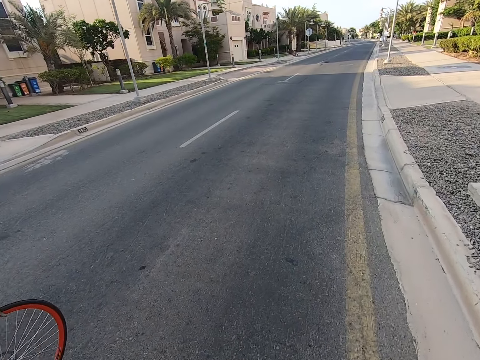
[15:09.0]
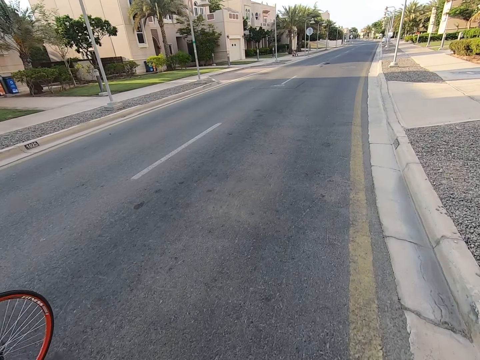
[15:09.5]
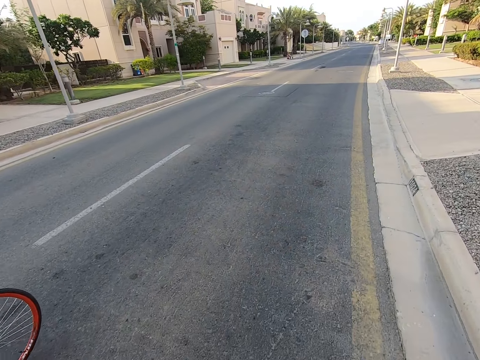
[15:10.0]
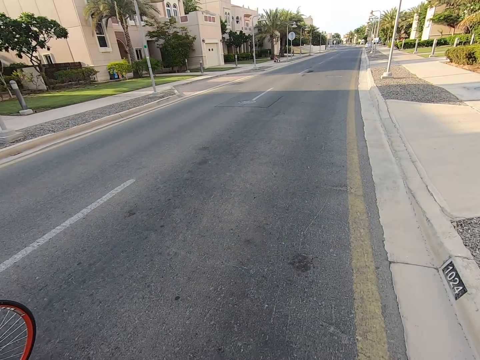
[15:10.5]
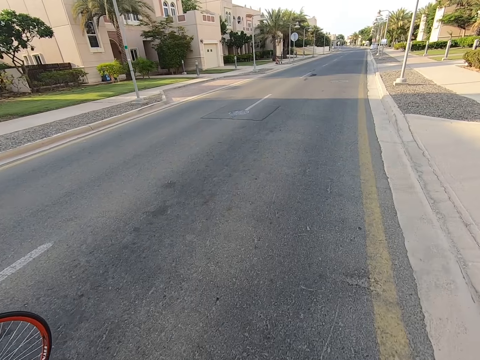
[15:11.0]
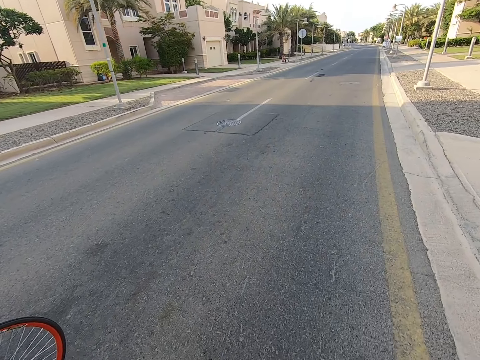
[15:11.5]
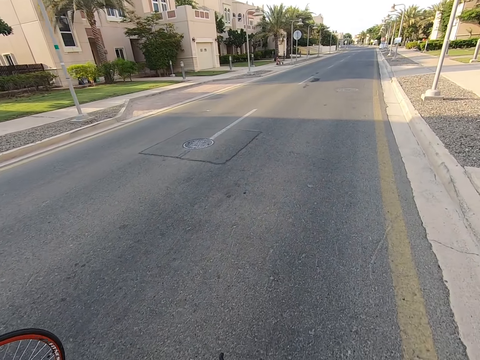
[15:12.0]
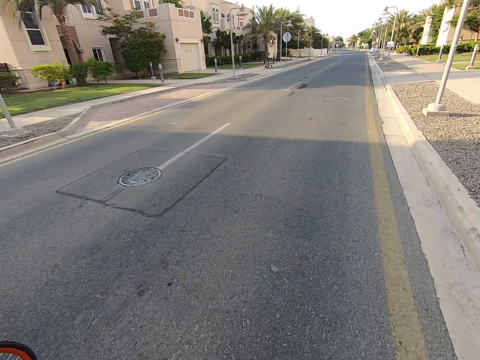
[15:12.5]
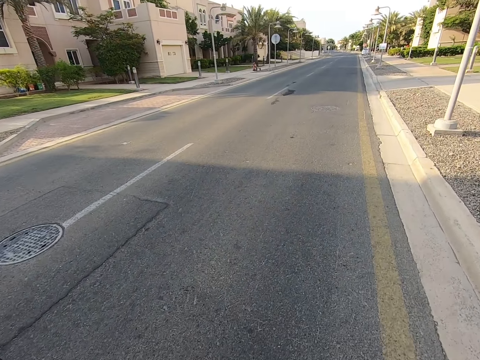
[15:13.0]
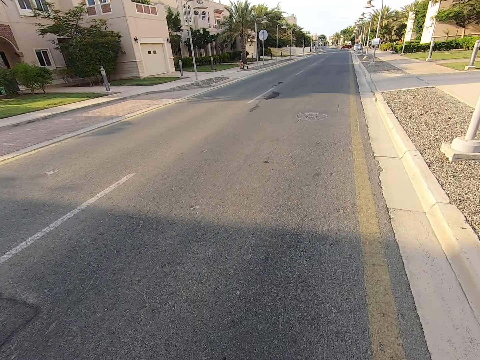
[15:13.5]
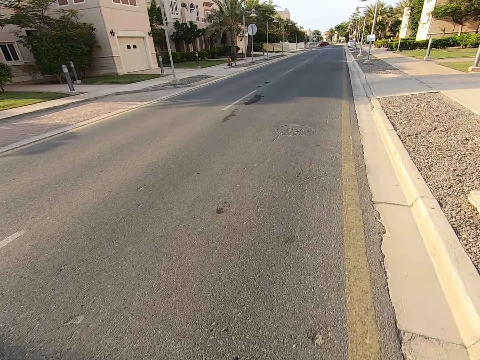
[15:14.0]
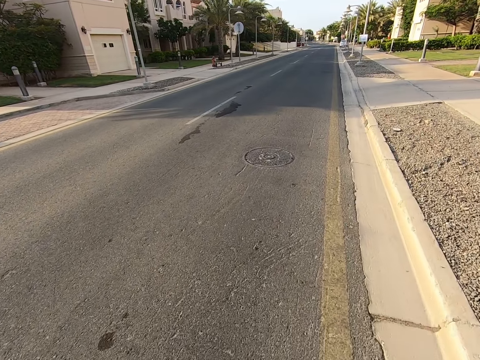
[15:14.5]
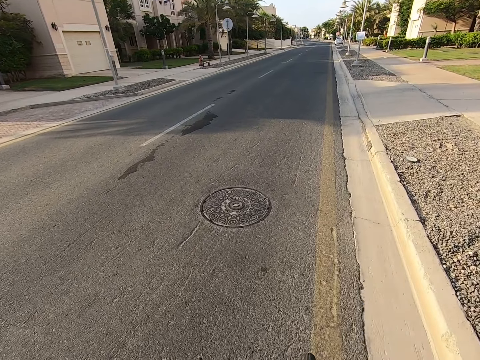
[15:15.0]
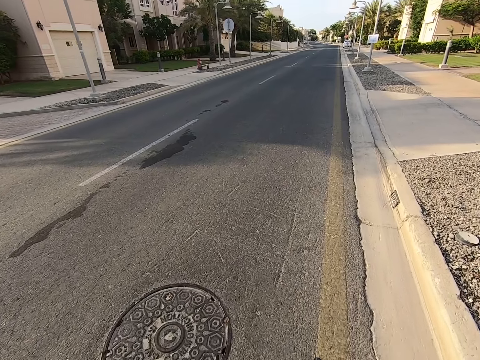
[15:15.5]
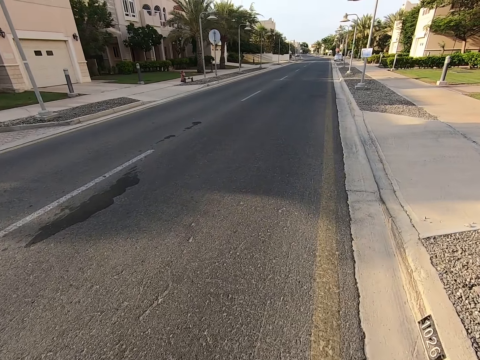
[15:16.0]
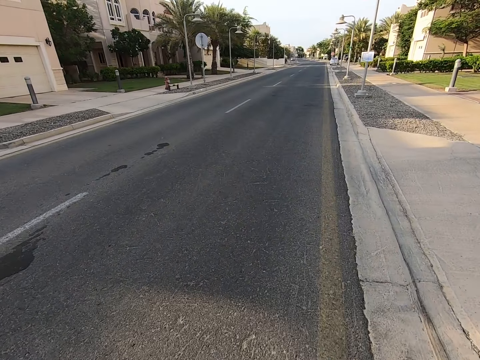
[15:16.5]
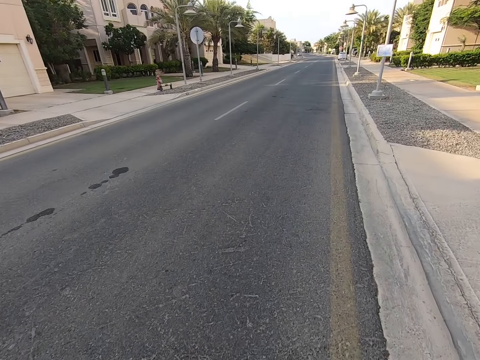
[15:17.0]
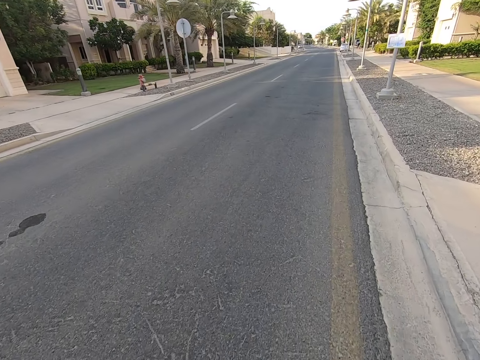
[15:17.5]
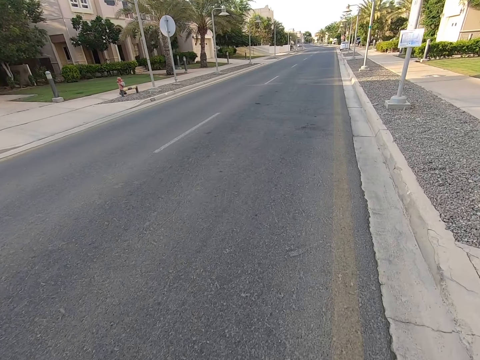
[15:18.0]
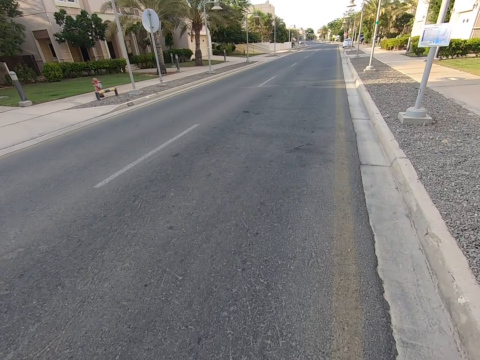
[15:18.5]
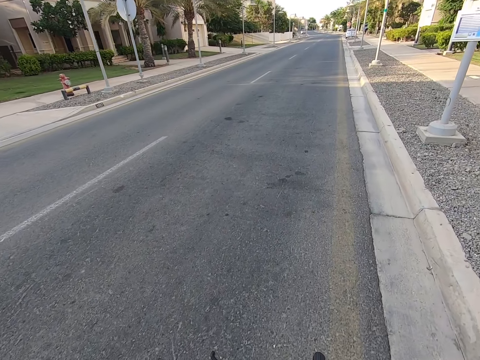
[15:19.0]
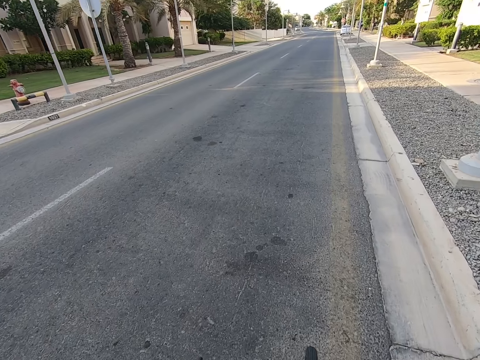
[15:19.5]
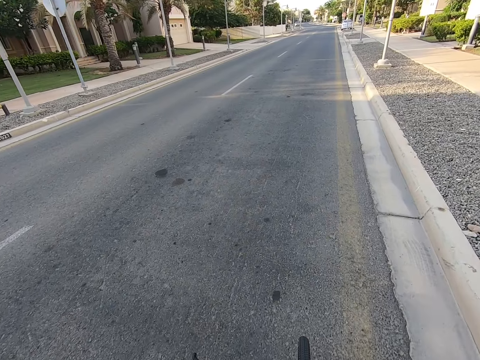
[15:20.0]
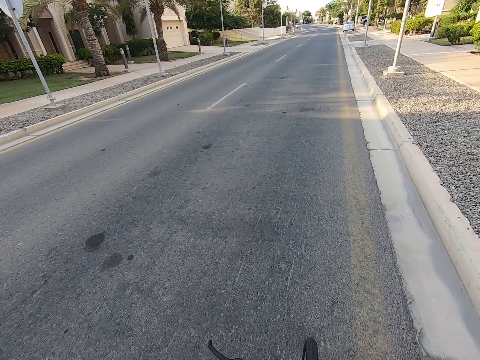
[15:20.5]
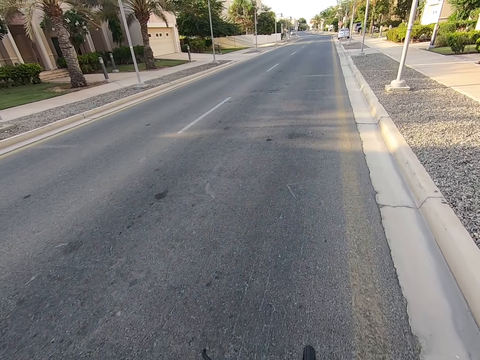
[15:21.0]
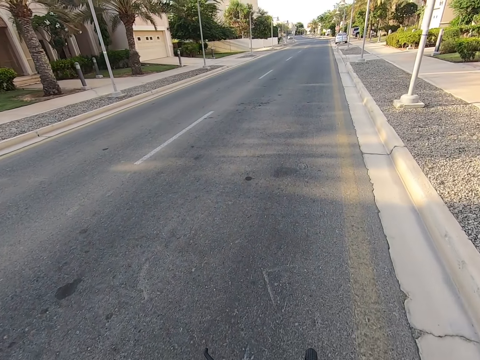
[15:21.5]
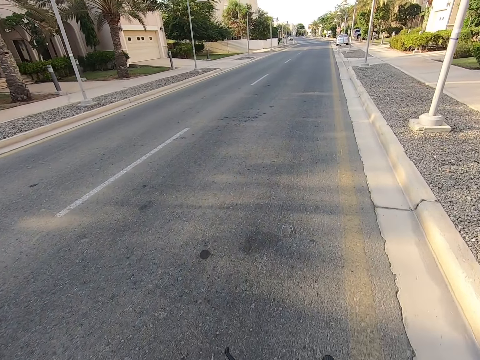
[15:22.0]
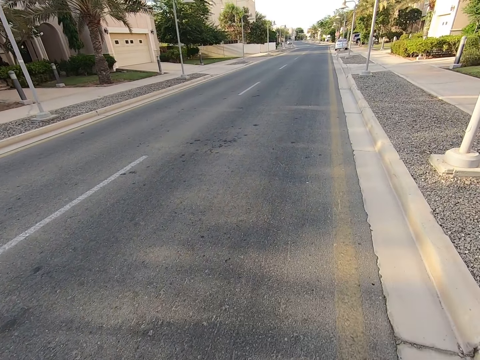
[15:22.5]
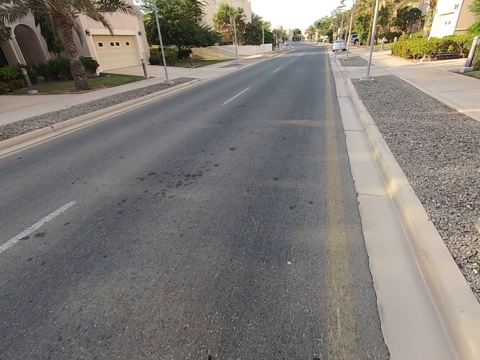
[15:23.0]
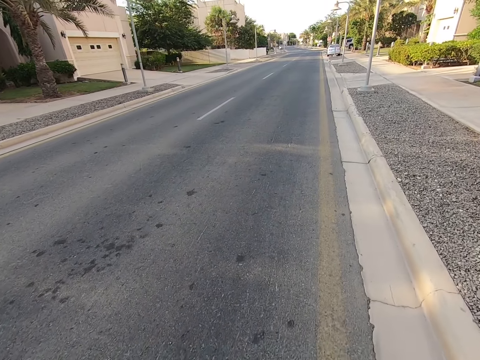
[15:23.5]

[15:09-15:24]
A man rides a bicycle on the road. The camera wearer rides a bicycle on the road.

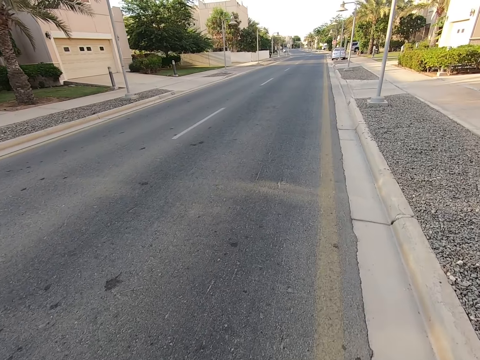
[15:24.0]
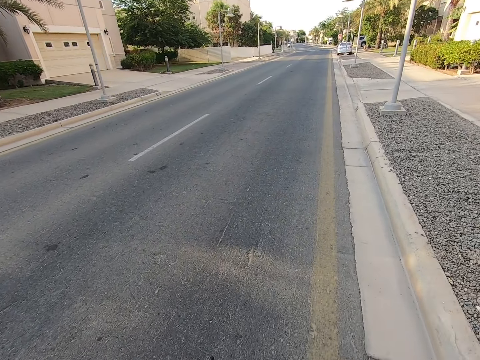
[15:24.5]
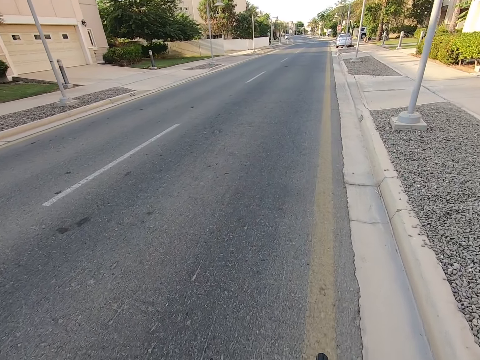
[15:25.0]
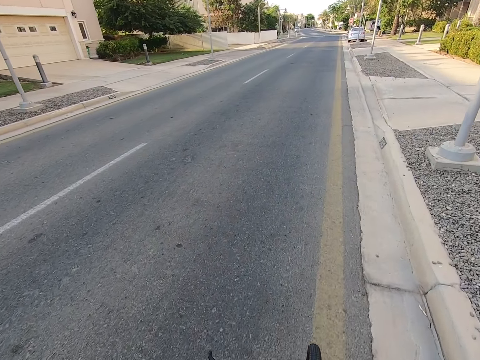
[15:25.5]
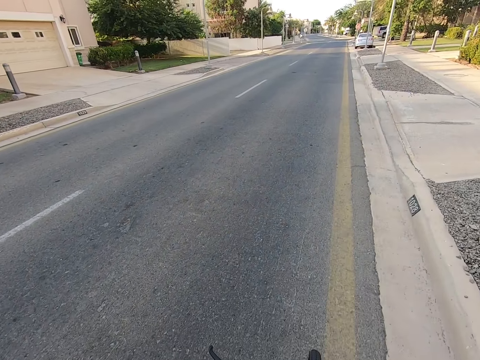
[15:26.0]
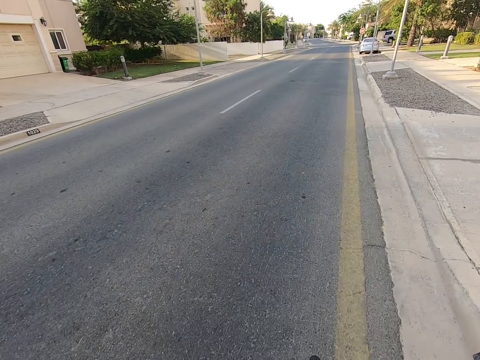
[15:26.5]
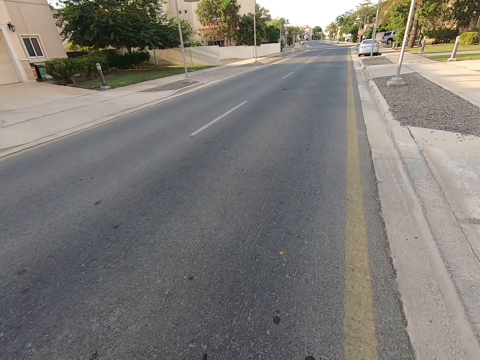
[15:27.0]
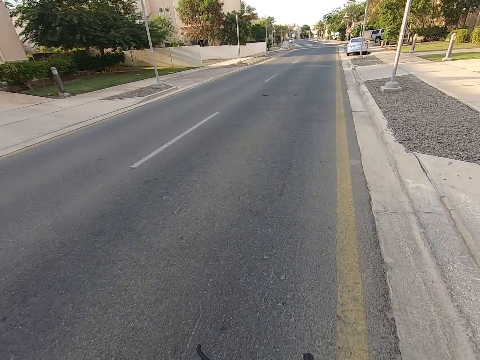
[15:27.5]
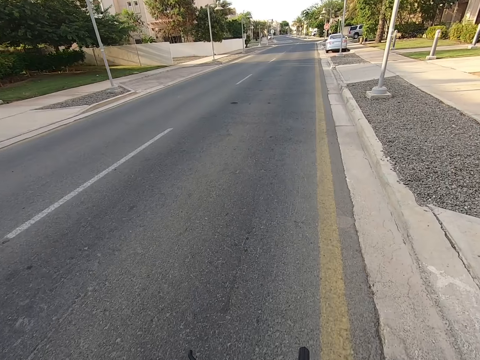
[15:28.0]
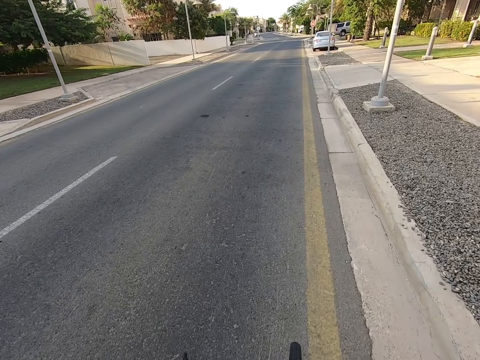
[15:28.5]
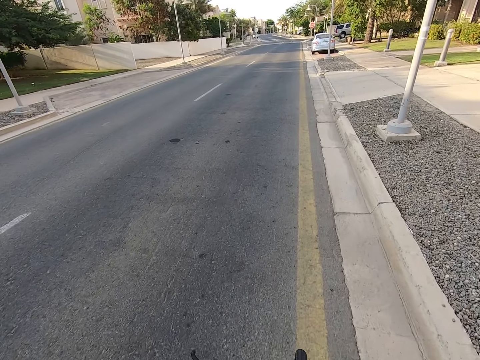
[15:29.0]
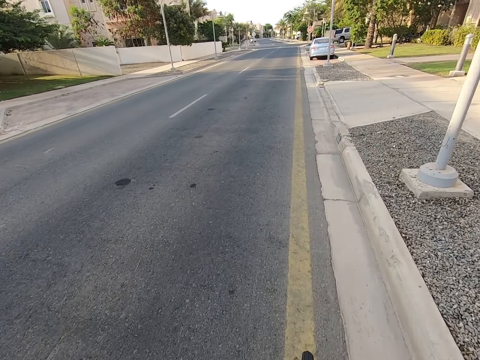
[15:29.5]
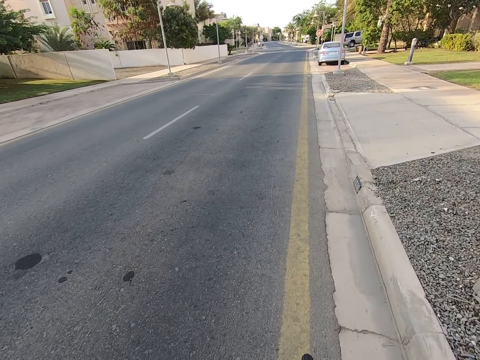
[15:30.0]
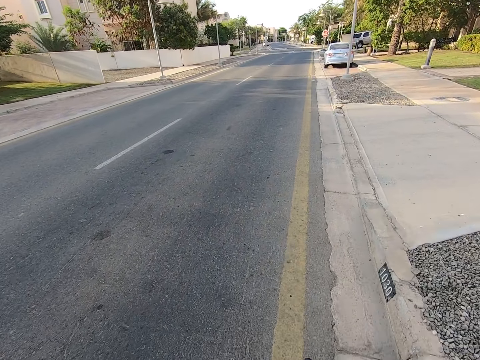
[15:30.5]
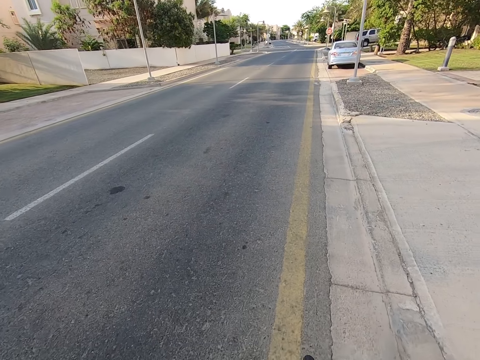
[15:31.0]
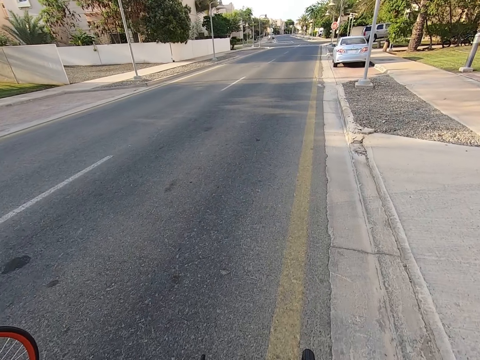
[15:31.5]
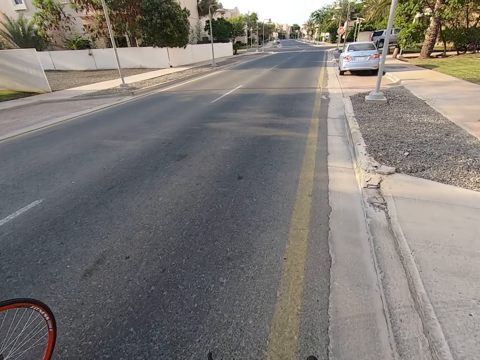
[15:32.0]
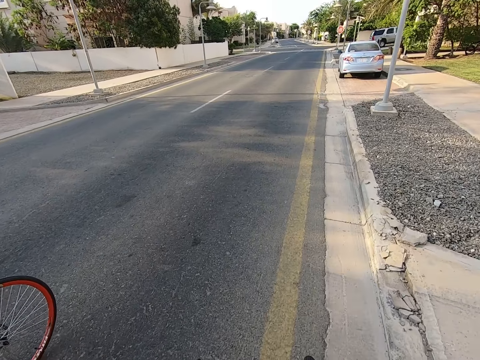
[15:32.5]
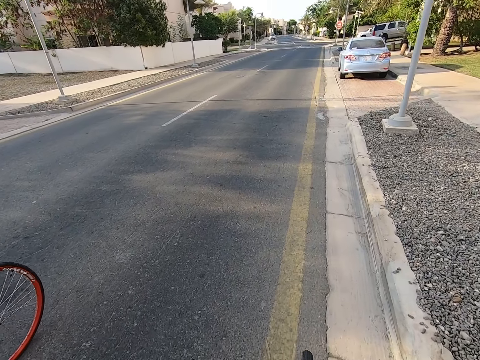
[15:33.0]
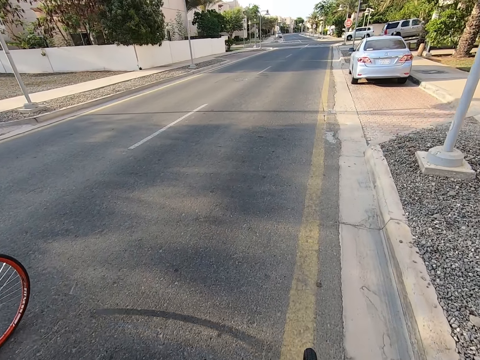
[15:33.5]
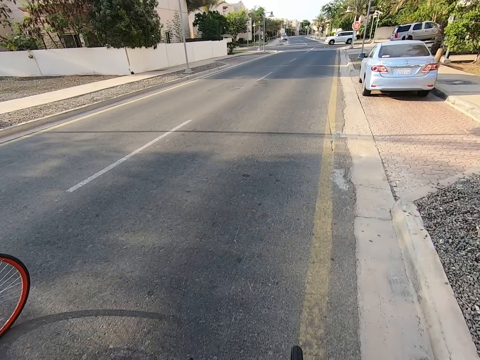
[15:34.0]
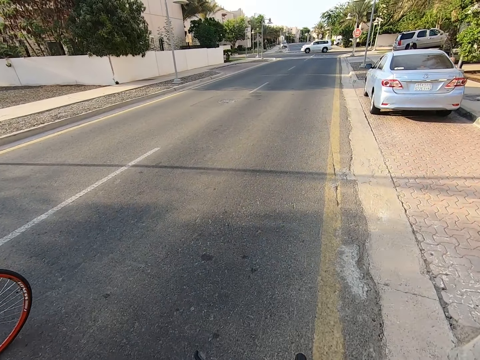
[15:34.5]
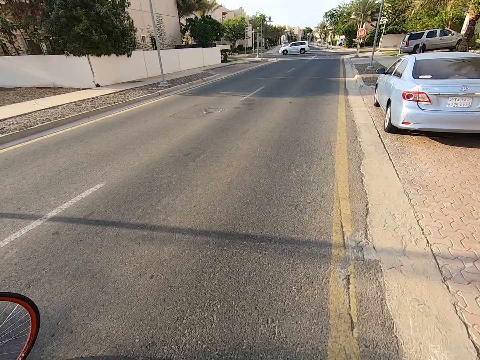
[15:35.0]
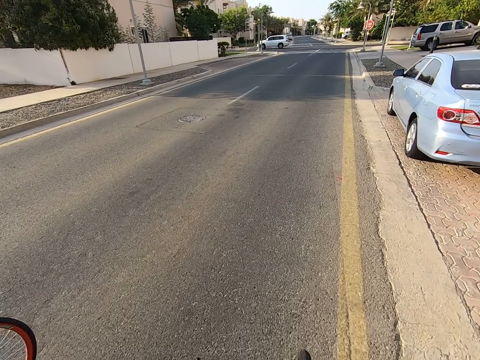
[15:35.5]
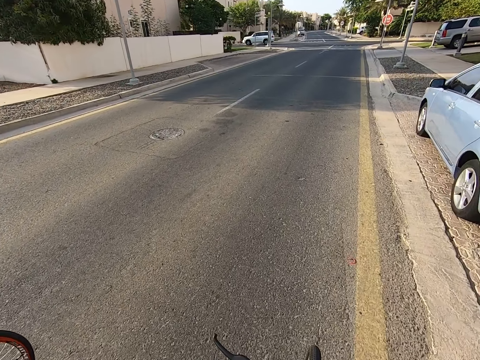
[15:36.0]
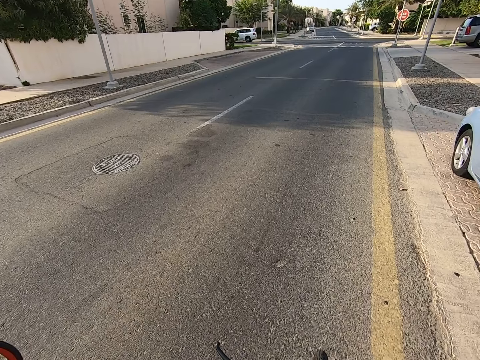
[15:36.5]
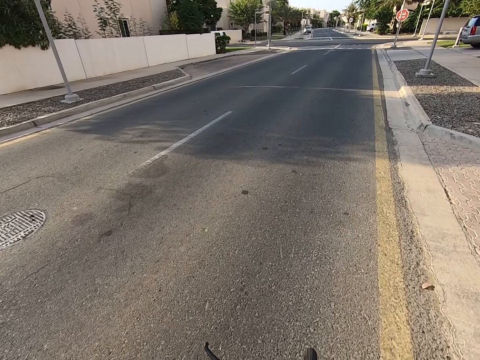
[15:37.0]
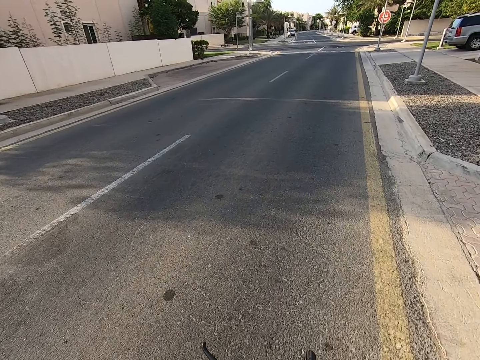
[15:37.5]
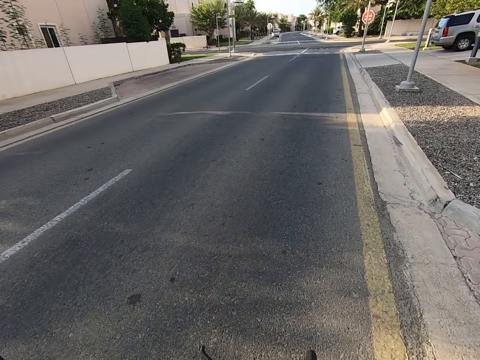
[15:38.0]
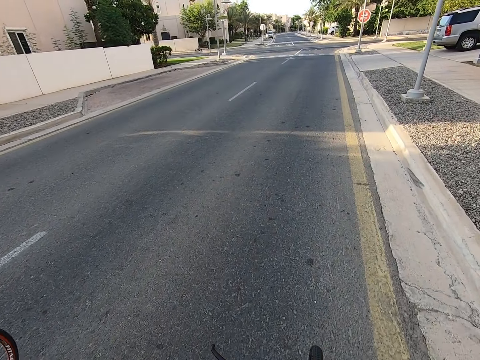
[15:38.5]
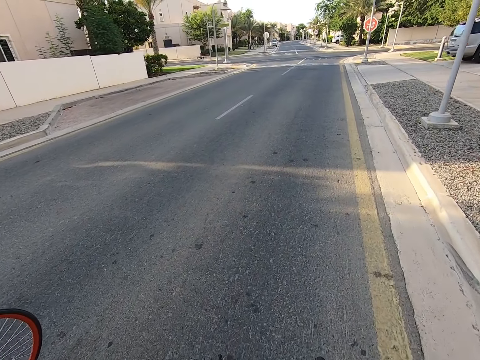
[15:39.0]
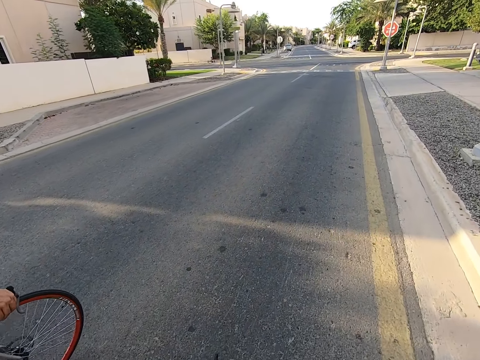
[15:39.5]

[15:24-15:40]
A man rides a bicycle on the road. The camera wearer rides a bicycle on the road.
